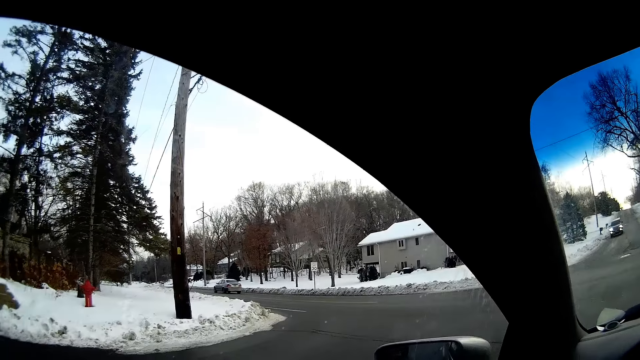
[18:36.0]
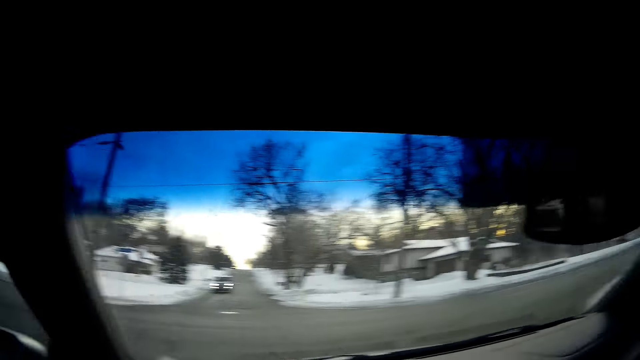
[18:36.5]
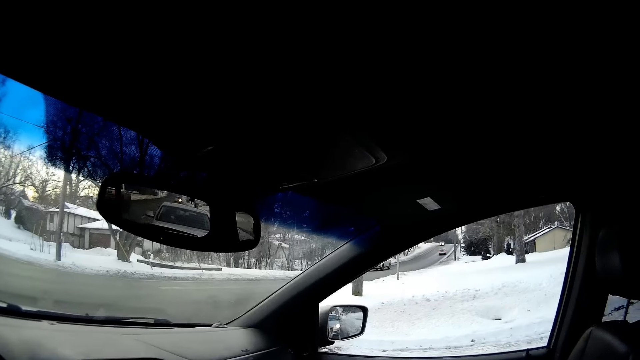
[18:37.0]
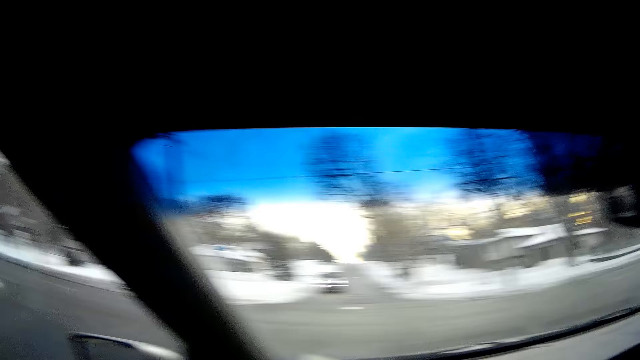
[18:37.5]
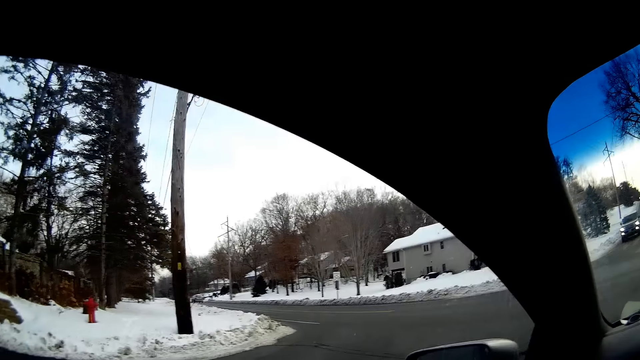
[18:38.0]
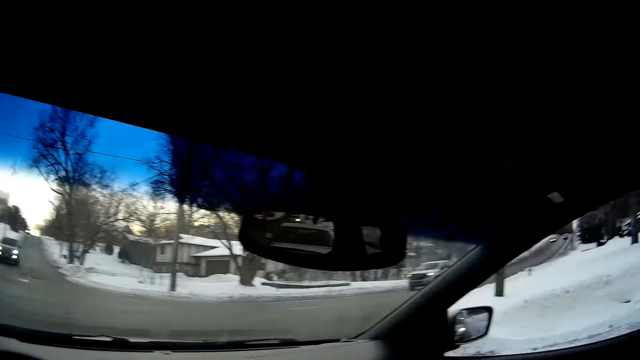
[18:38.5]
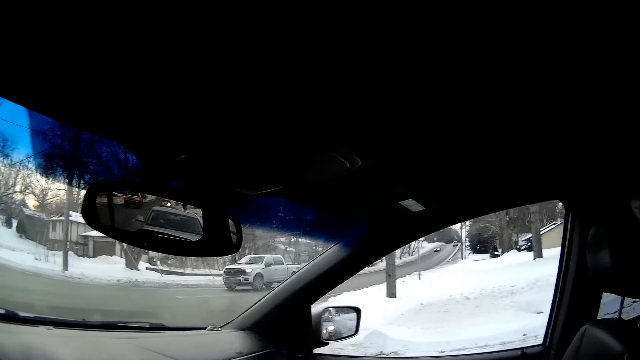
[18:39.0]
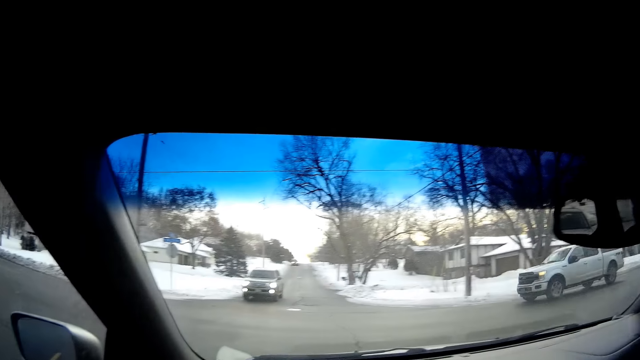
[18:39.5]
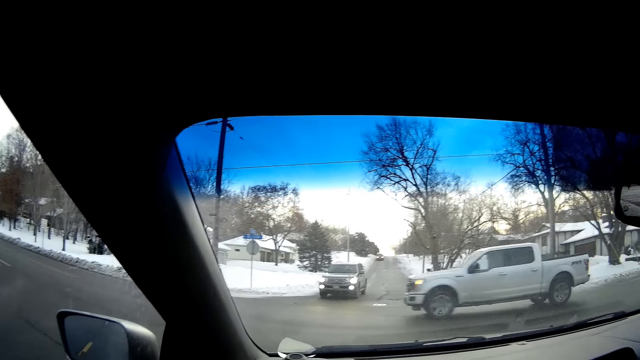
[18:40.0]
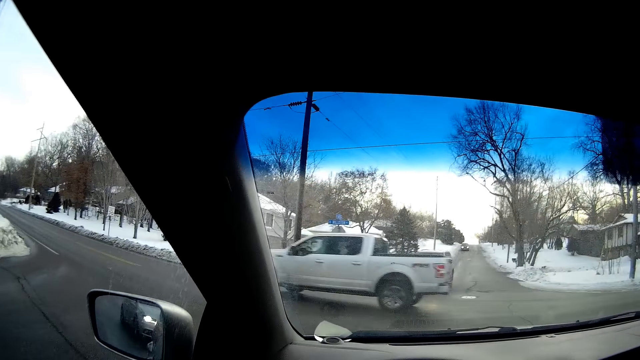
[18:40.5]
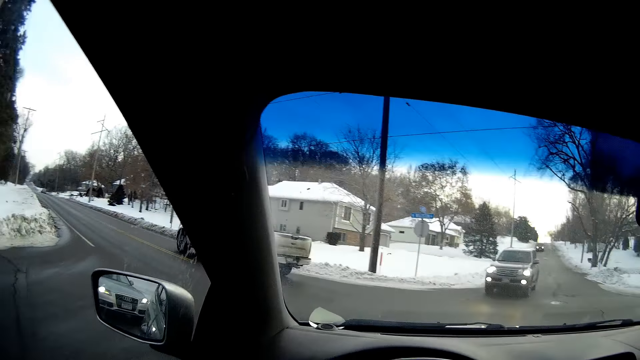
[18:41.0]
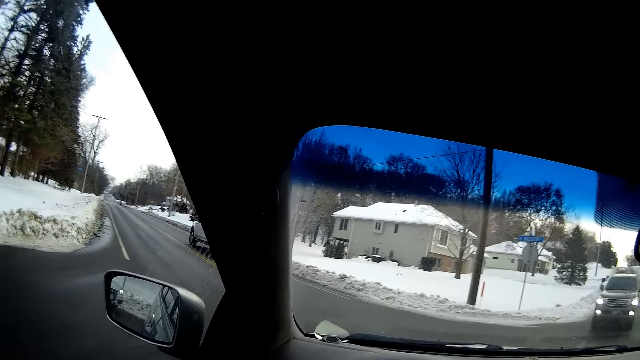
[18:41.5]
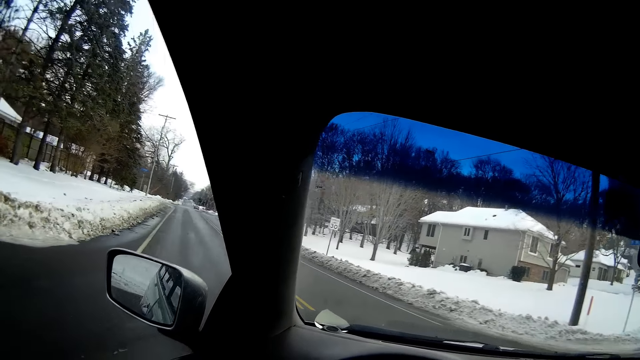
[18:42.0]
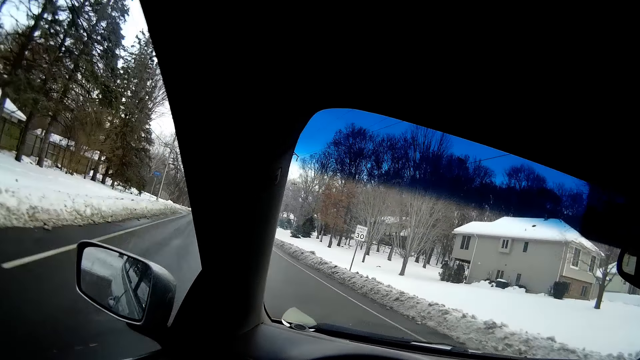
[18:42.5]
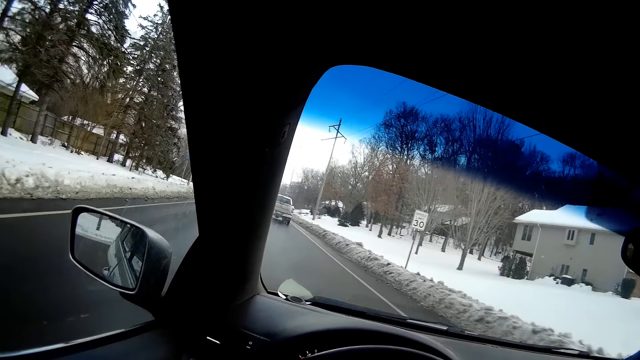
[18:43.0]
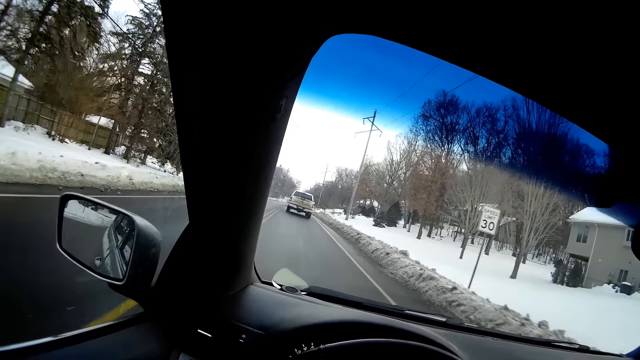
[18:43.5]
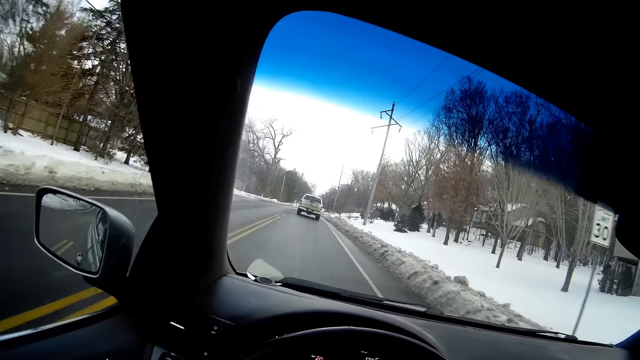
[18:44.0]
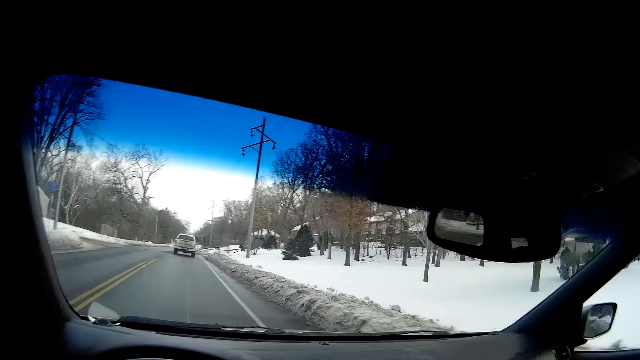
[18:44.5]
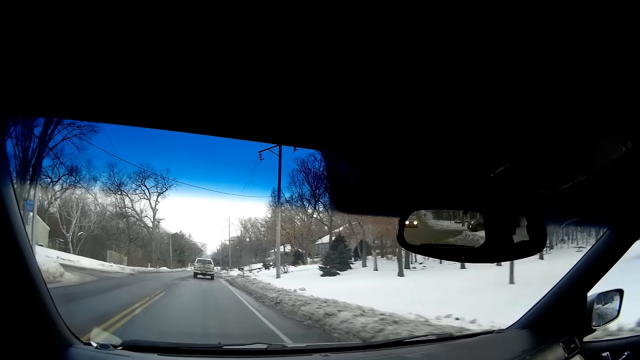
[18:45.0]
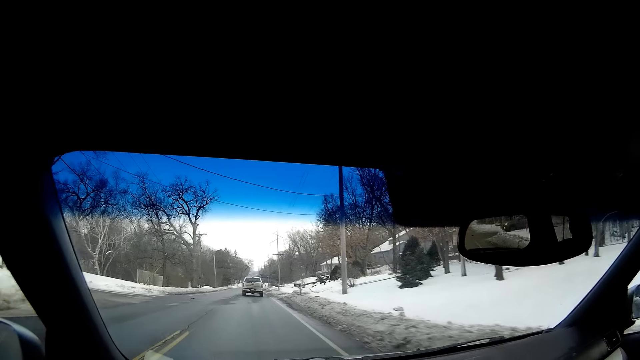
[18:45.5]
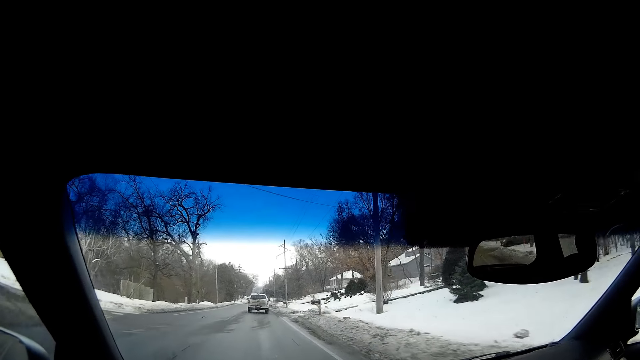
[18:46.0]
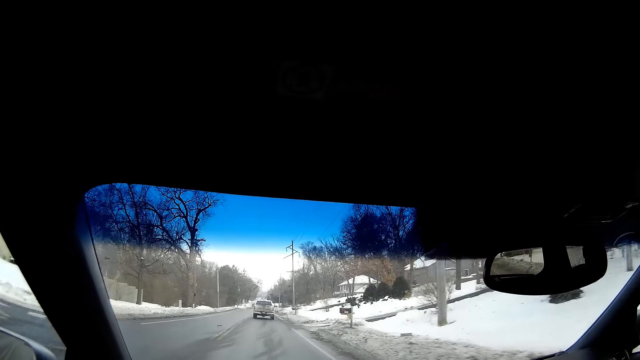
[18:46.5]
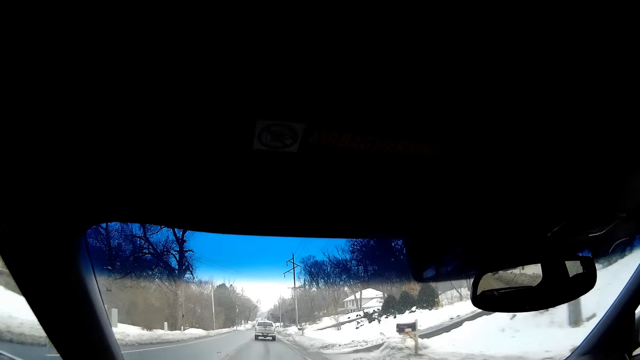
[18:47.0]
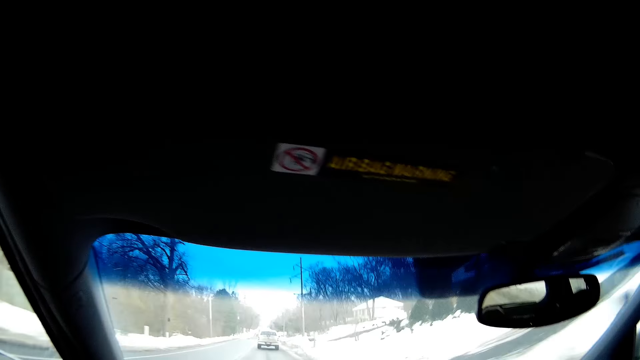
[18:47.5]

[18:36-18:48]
The camera wearer looks side by side. They drive the car.

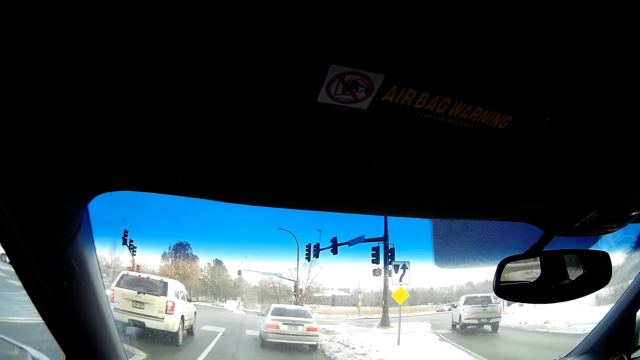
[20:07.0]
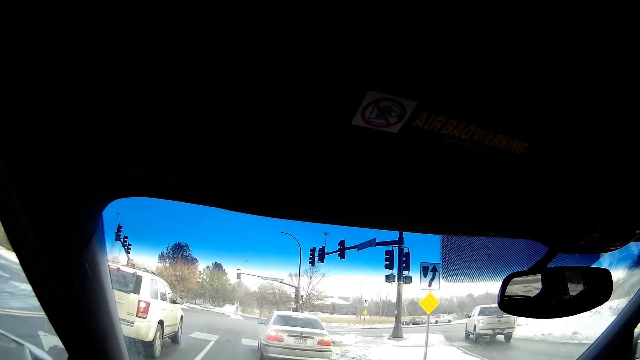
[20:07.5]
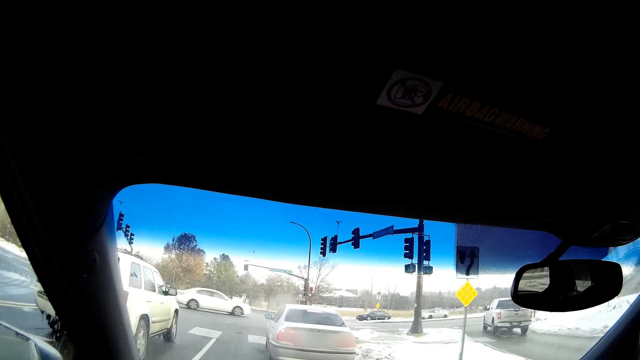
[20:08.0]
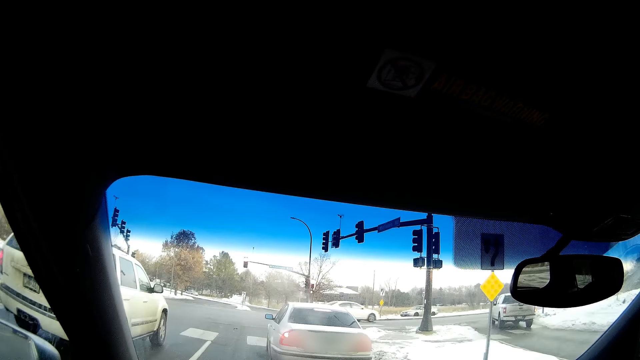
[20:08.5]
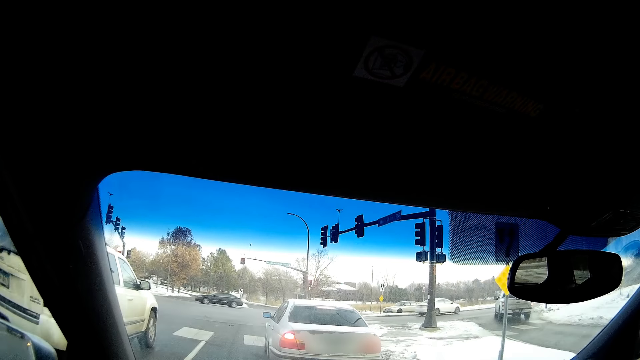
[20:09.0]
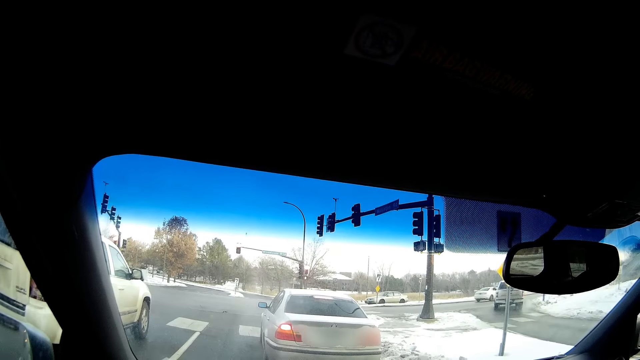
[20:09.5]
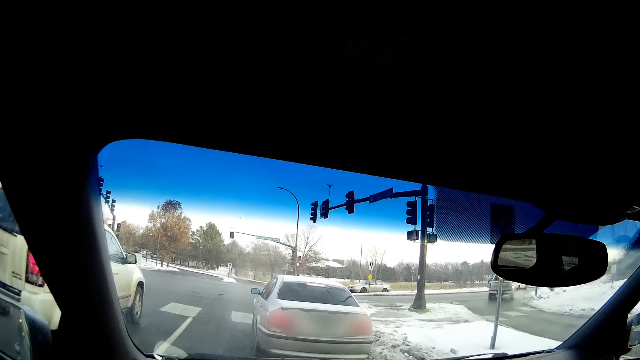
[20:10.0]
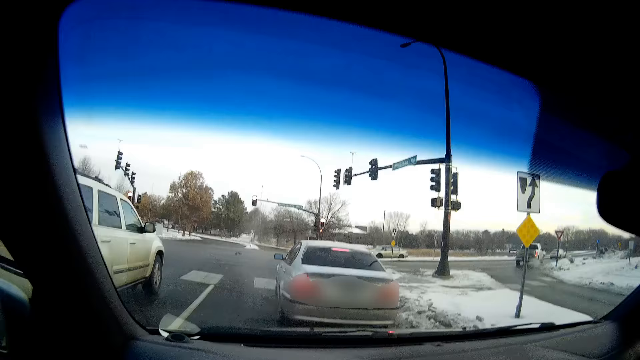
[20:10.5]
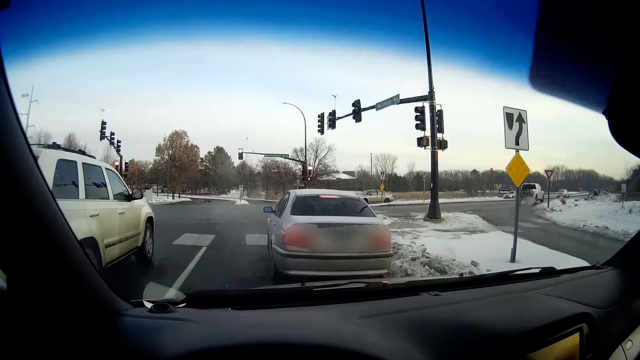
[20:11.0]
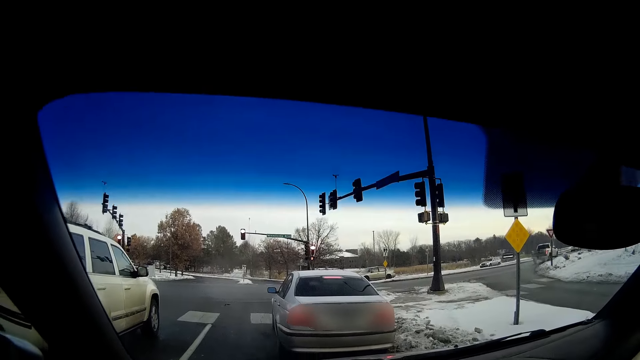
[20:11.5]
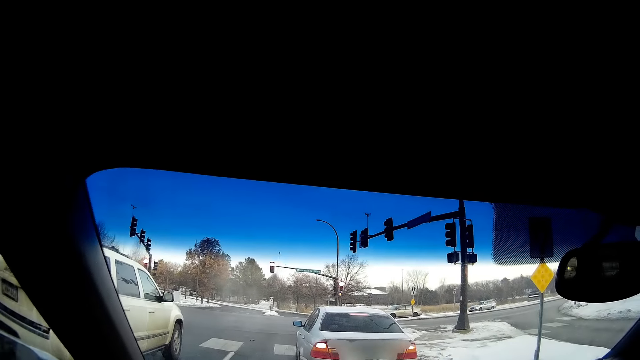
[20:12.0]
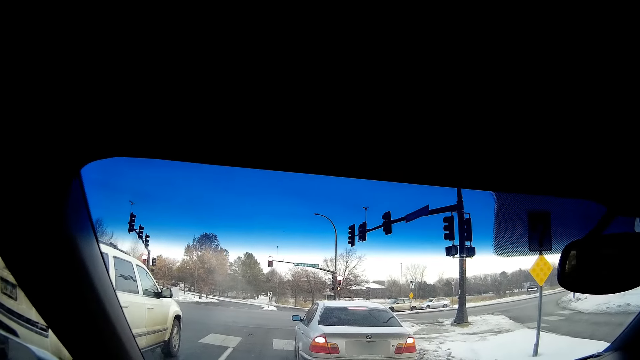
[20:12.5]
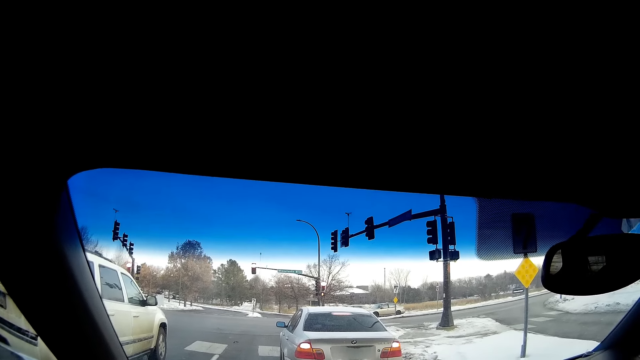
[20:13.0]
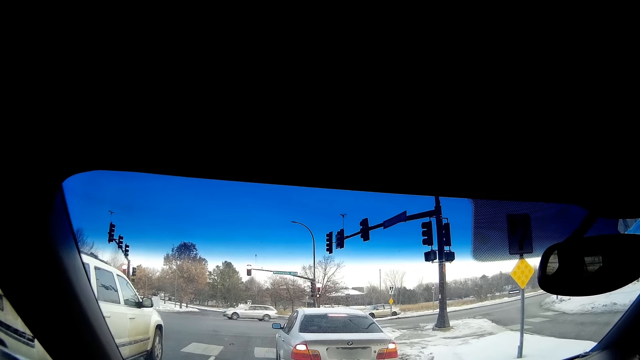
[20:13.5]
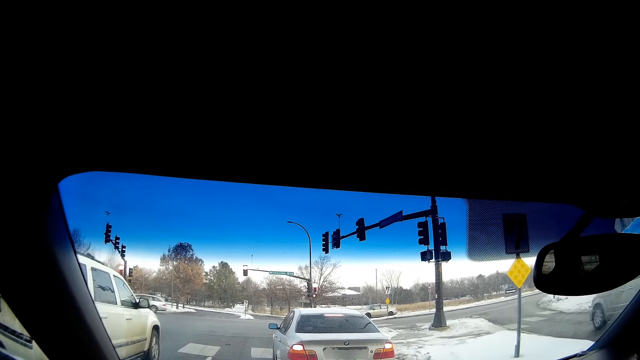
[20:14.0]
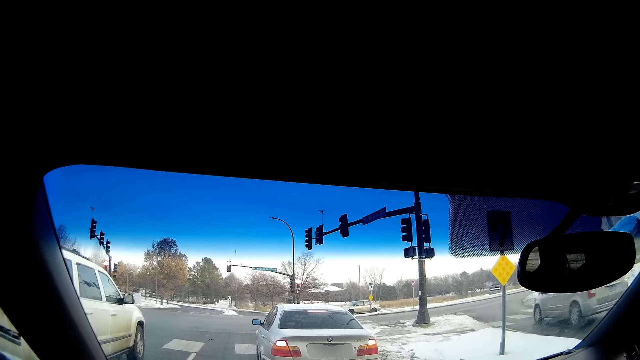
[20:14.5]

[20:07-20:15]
The camera wearer stops on the traffic light at the intersection.
